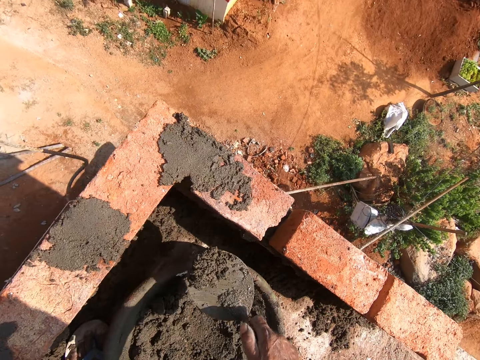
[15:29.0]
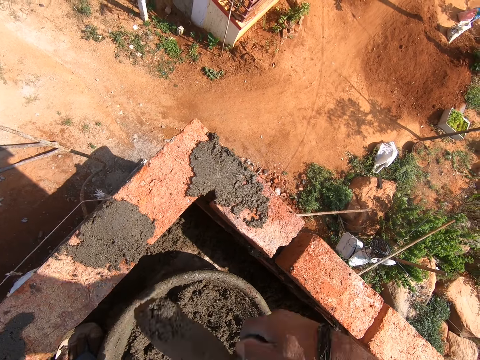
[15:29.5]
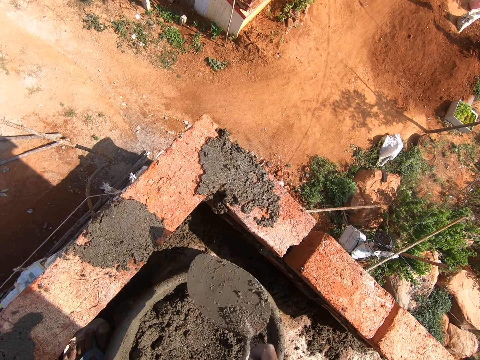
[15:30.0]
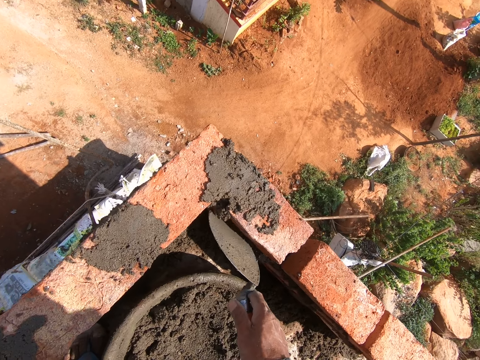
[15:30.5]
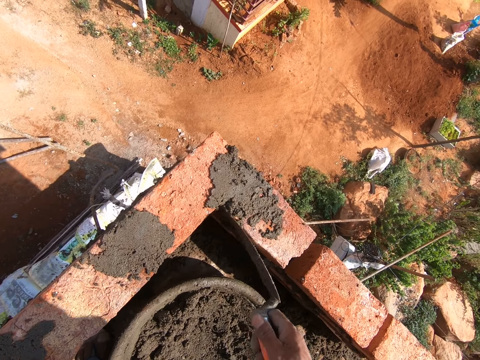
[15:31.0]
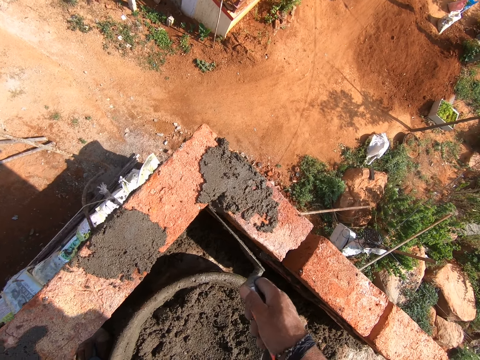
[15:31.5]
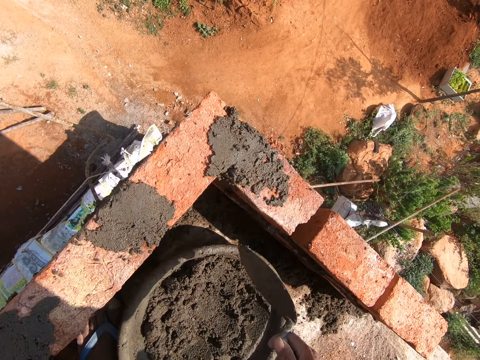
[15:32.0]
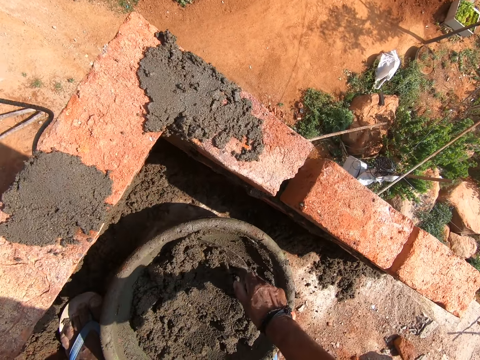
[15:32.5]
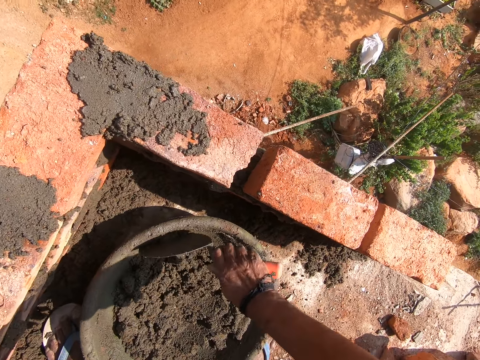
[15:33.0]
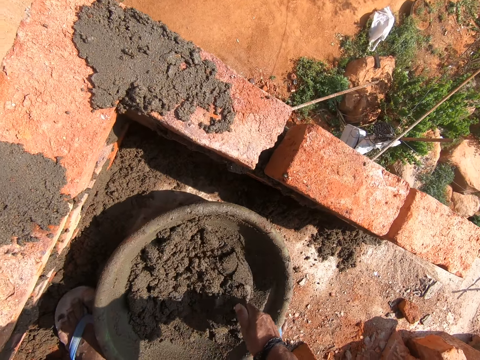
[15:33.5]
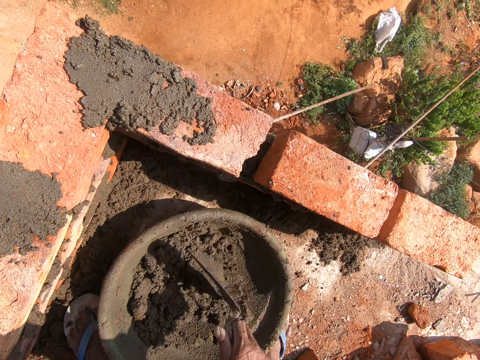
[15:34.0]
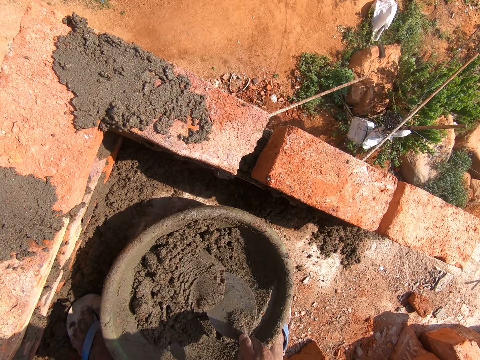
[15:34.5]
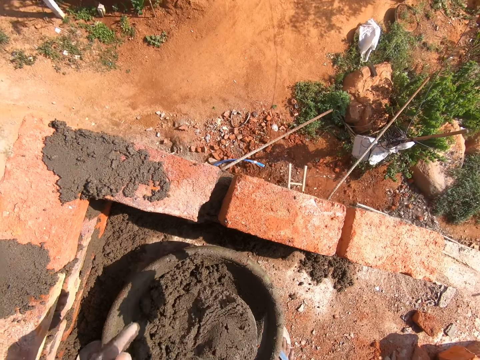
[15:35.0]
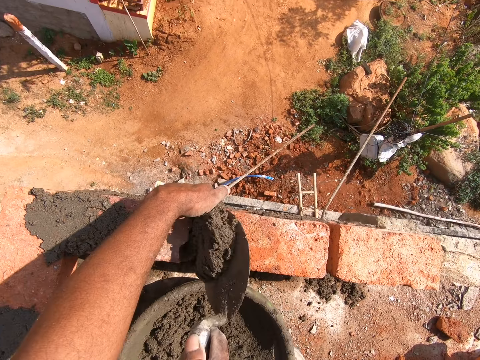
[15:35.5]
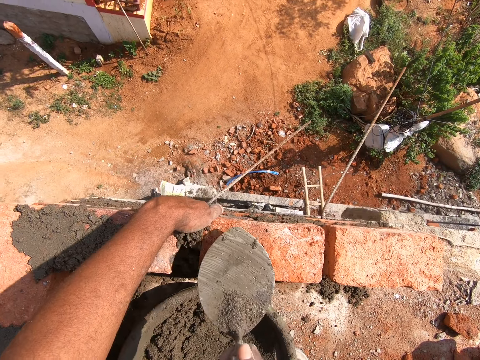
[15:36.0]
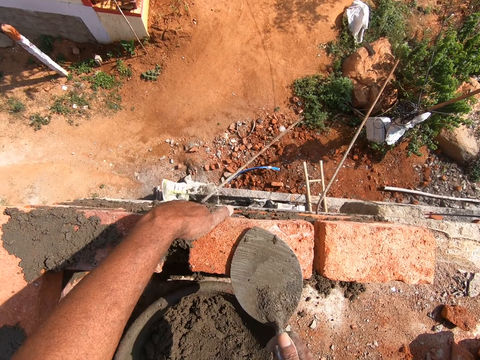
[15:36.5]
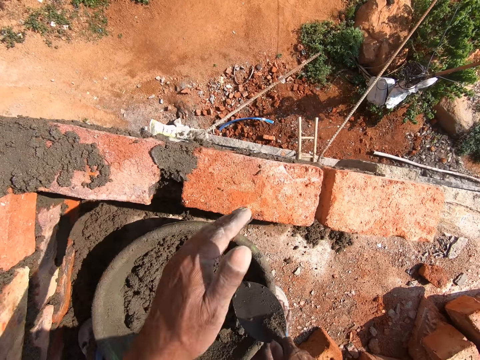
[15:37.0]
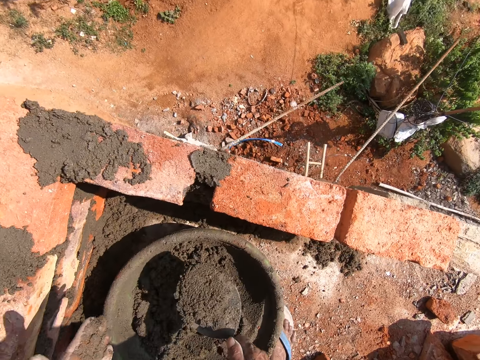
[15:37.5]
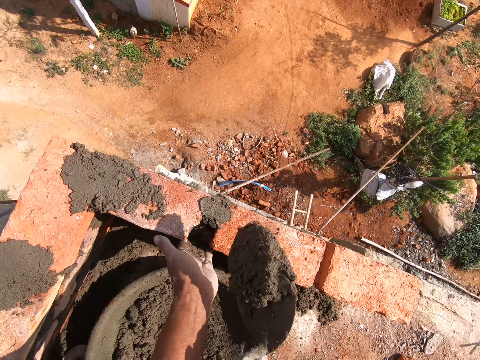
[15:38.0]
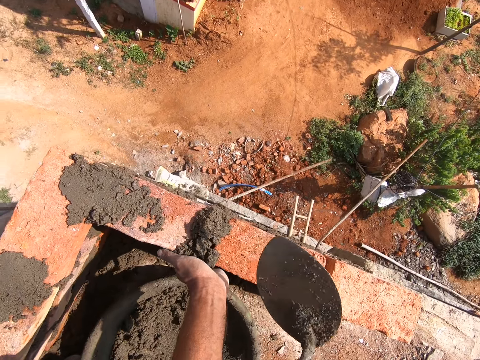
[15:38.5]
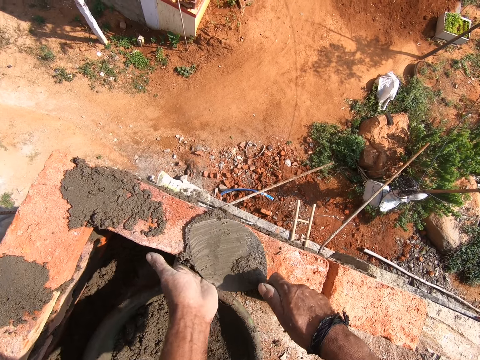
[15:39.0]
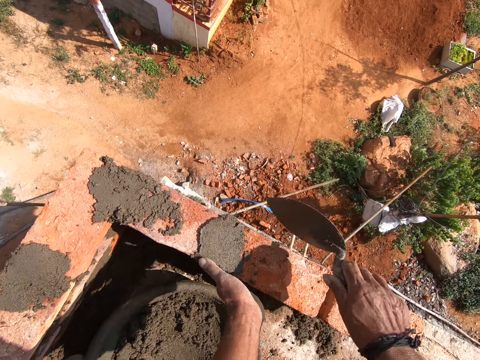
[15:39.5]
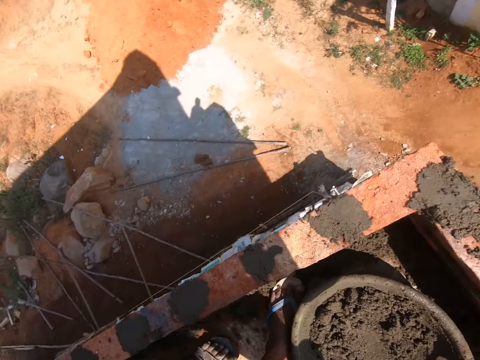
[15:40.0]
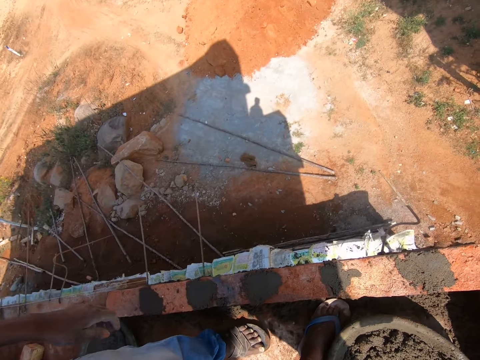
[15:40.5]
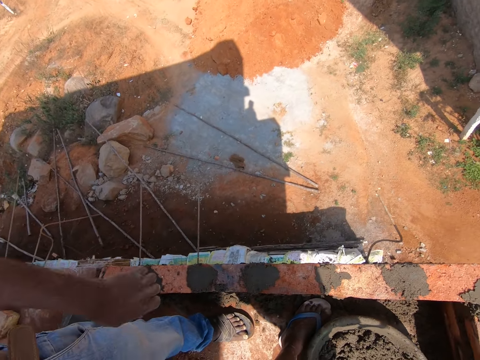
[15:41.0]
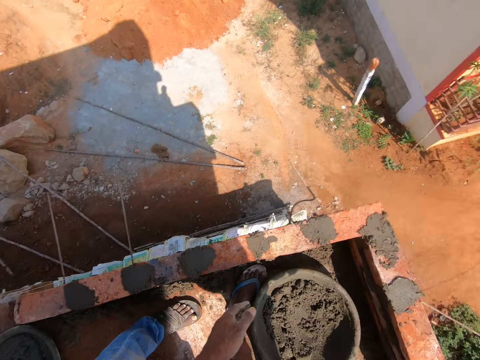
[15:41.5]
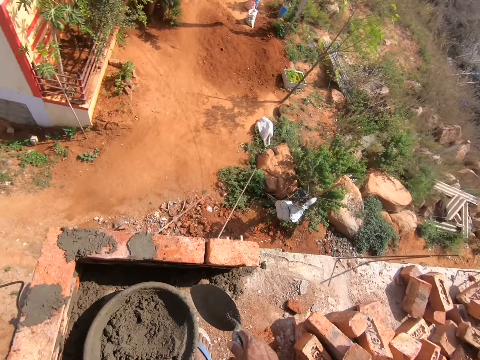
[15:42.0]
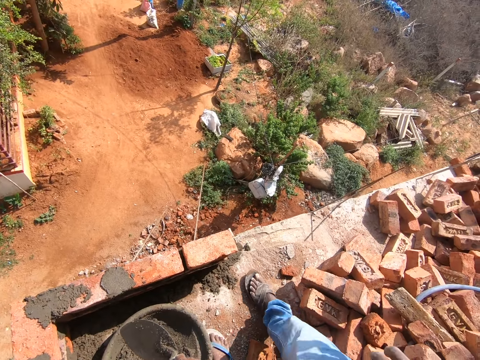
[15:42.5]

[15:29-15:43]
The camera wearer picks the mortar with the trowel. They throw the mortar on the brick with the trowel. They spread the mortar on the bricks. They mix the mortar with the trowel, pick the mortar with the trowel, put the mortar in between the bricks and spread the mortar on the bricks. They pick the mortar with the trowel, put the mortar in between the bricks and spread the mortar on the bricks.

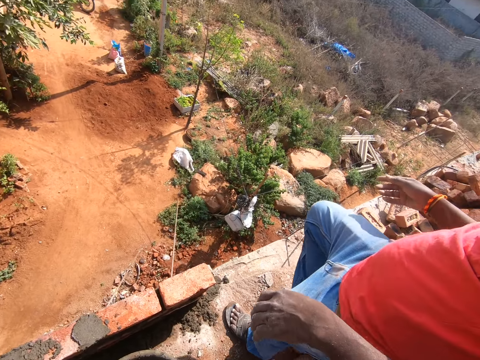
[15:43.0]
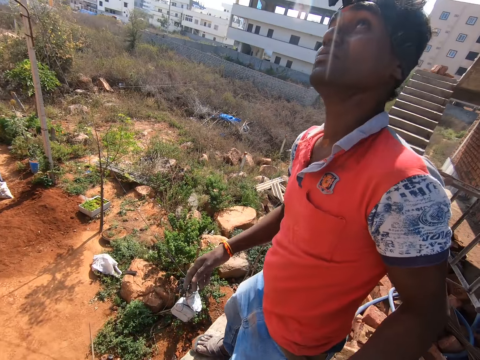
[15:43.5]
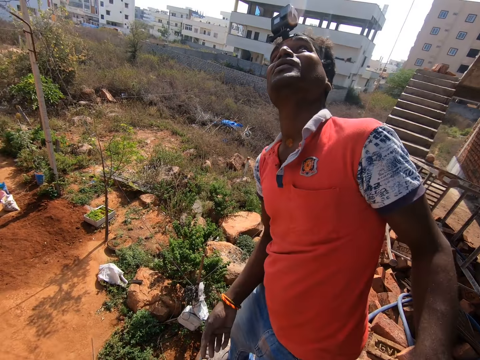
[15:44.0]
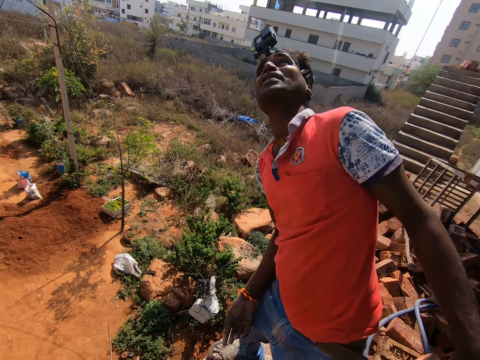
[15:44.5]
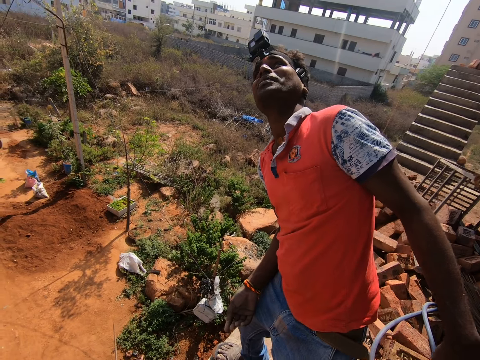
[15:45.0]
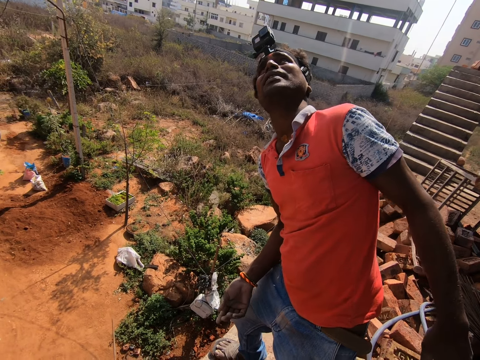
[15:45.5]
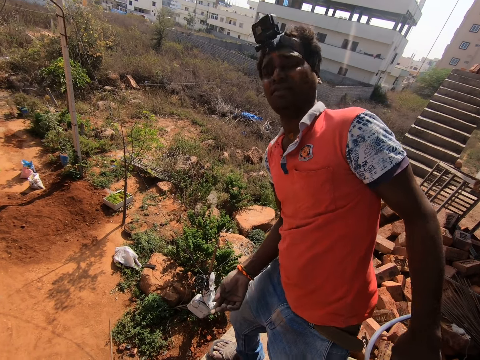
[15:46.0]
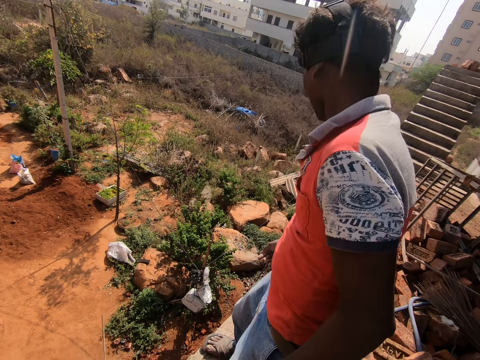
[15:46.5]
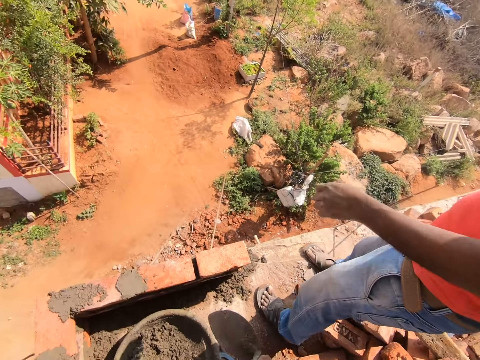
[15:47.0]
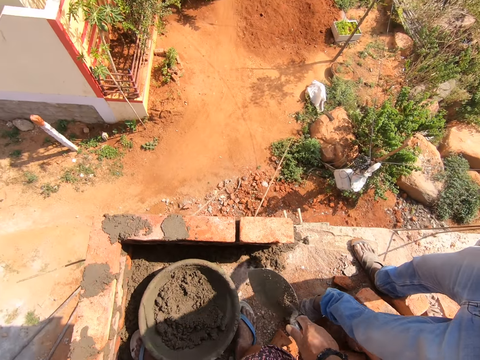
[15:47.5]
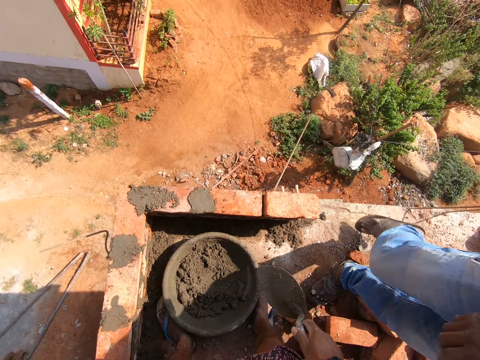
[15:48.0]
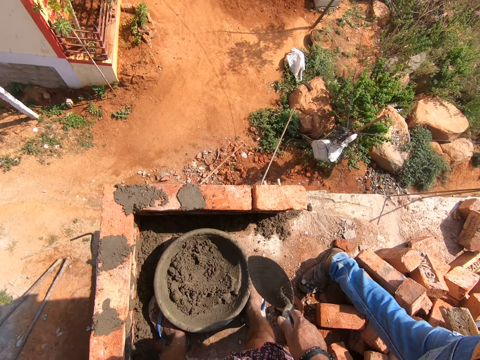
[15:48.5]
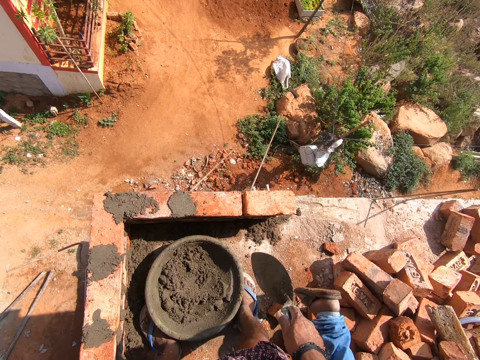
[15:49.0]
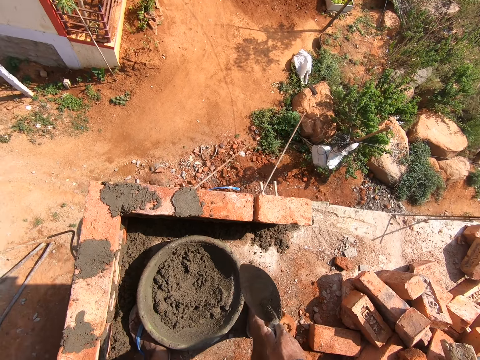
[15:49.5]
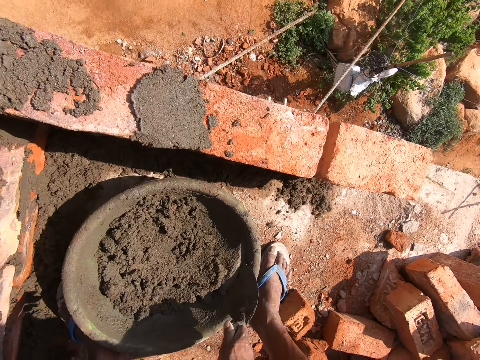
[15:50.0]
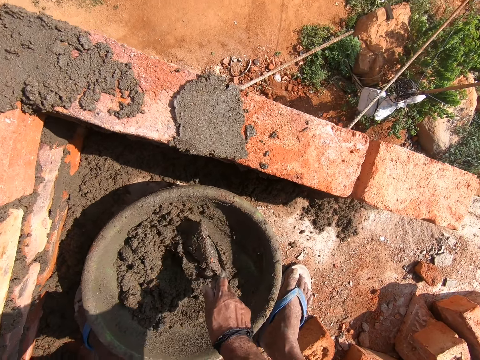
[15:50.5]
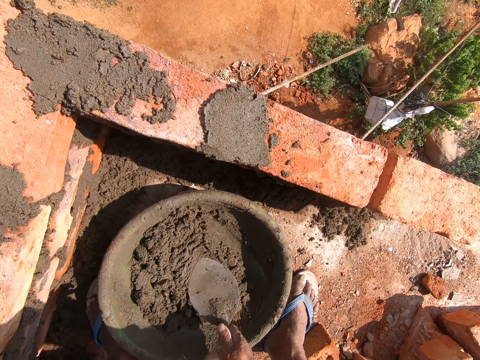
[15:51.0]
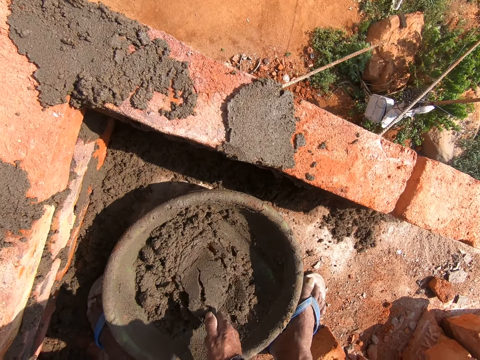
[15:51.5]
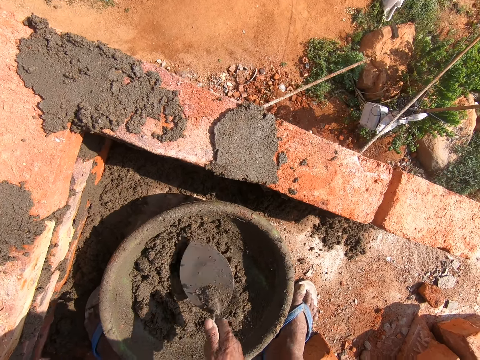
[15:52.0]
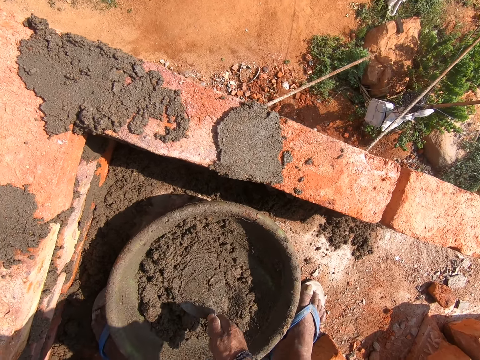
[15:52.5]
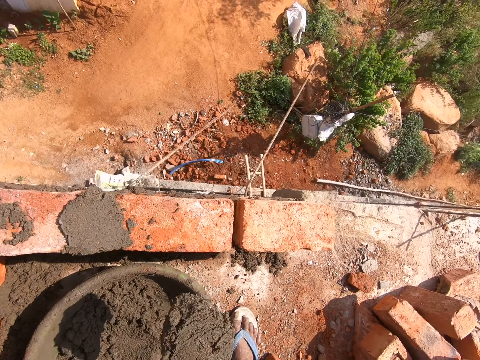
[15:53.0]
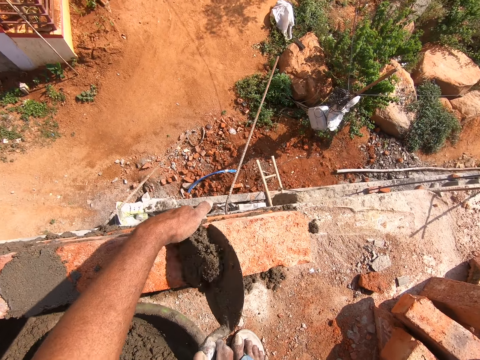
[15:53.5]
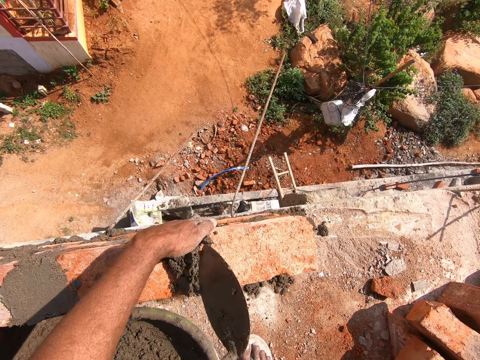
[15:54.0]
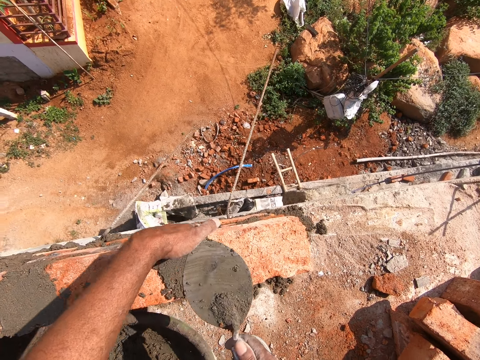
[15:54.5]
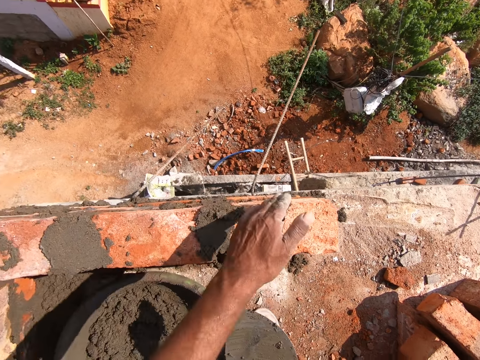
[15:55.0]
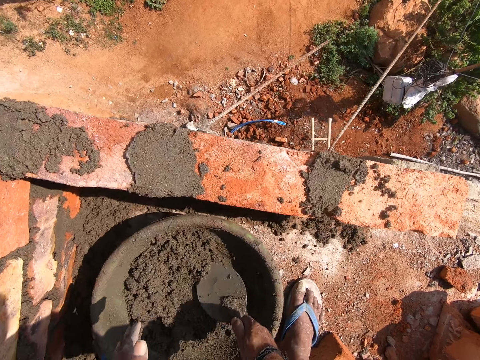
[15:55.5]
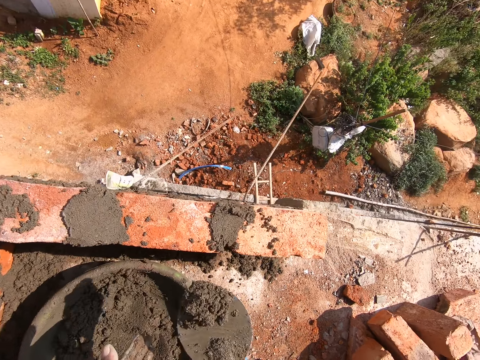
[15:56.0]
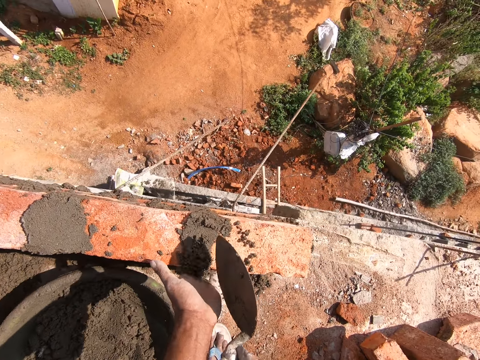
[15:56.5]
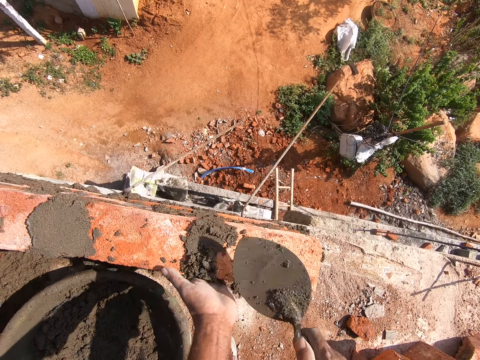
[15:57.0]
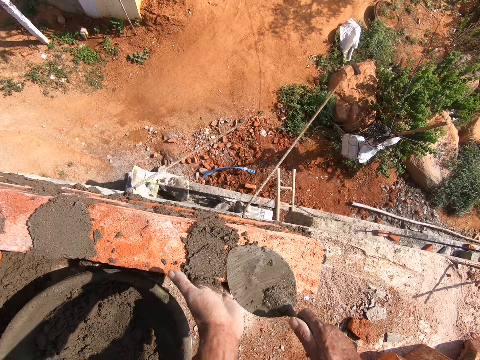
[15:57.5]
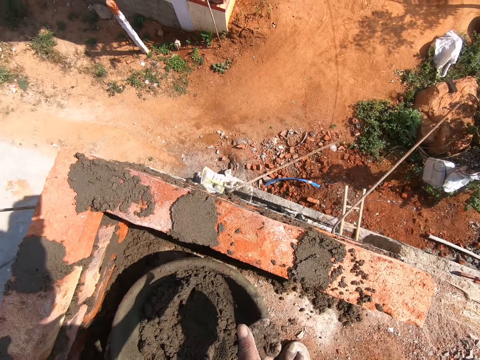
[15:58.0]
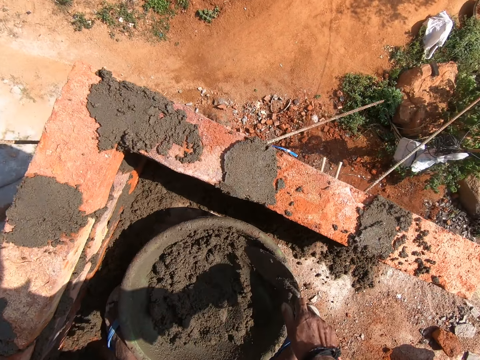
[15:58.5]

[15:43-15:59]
The camera wearer converses with a man. The camera wearer mixes the mortar with the trowel. They pick the mortar with the trowel, put the mortar in between the bricks, and spread the mortar on the bricks. They pick the mortar with the trowel, put the mortar in between the bricks, and spread the mortar on the bricks.
